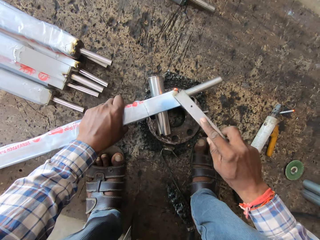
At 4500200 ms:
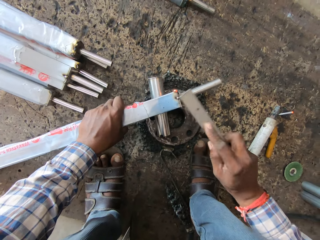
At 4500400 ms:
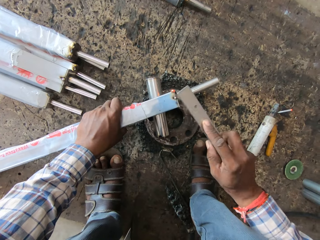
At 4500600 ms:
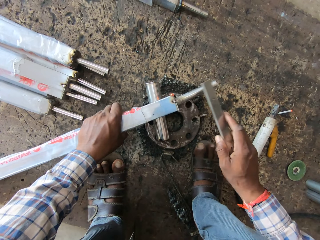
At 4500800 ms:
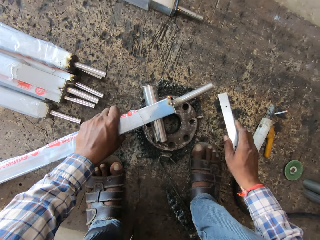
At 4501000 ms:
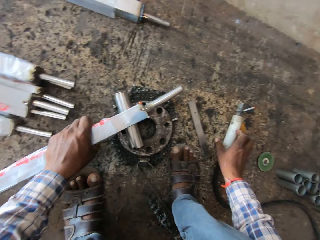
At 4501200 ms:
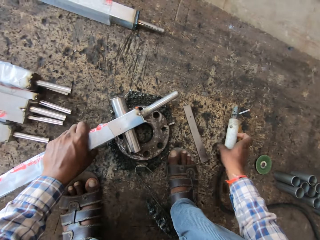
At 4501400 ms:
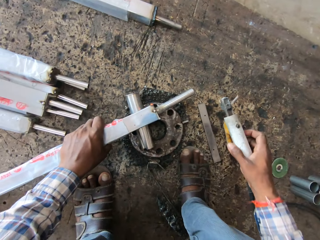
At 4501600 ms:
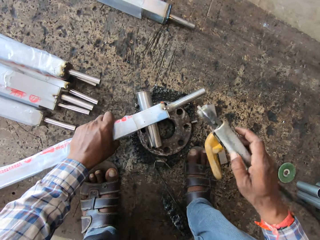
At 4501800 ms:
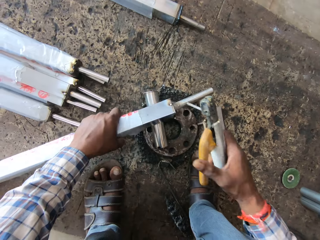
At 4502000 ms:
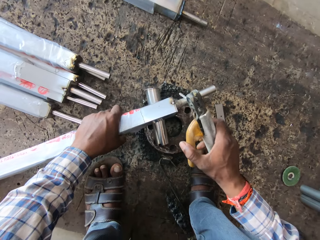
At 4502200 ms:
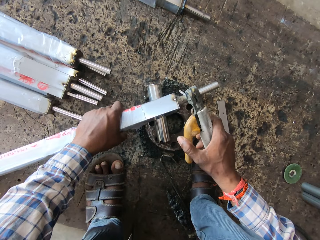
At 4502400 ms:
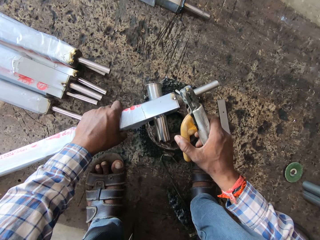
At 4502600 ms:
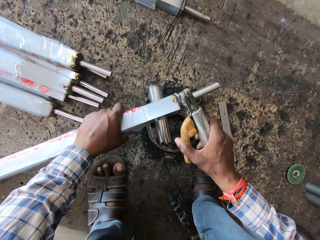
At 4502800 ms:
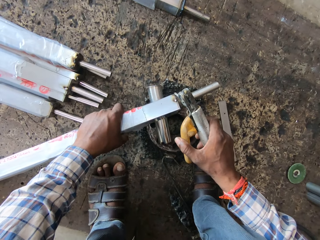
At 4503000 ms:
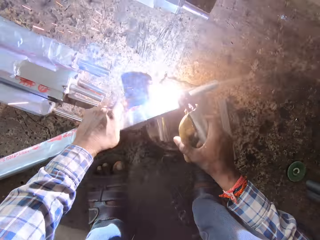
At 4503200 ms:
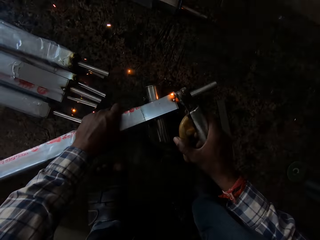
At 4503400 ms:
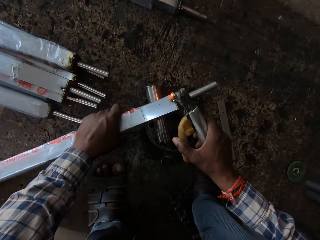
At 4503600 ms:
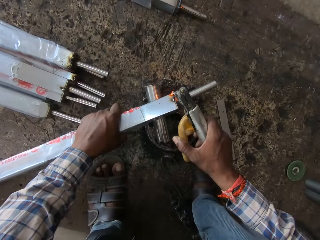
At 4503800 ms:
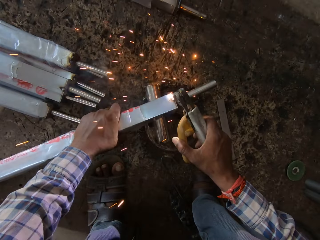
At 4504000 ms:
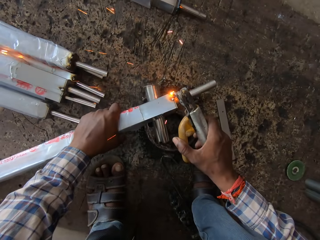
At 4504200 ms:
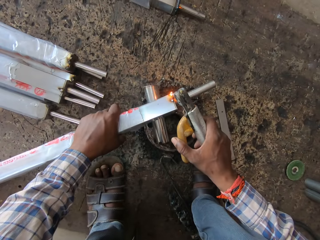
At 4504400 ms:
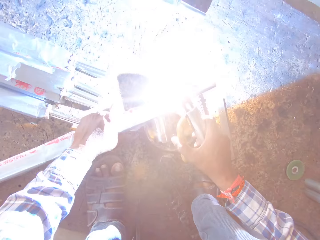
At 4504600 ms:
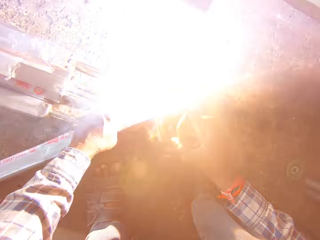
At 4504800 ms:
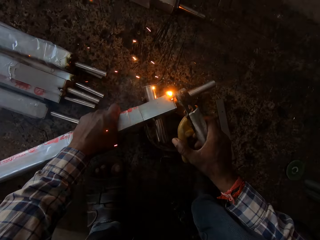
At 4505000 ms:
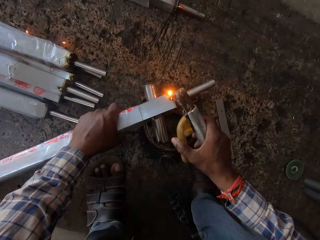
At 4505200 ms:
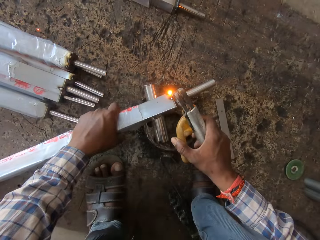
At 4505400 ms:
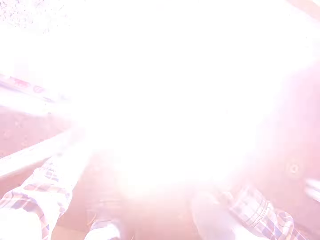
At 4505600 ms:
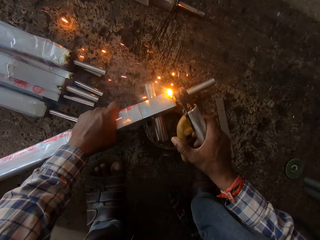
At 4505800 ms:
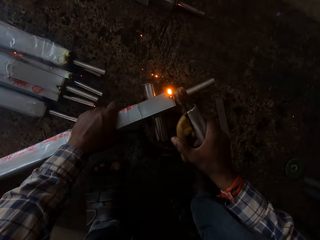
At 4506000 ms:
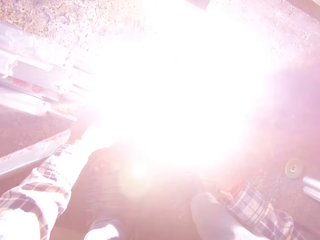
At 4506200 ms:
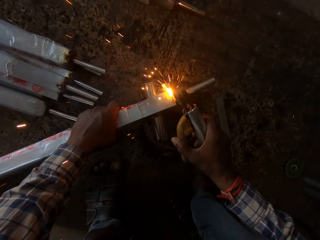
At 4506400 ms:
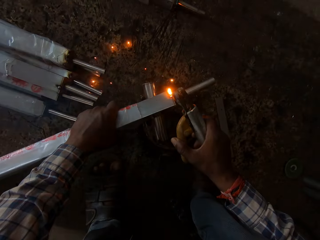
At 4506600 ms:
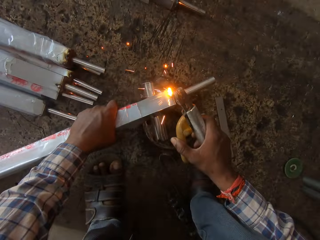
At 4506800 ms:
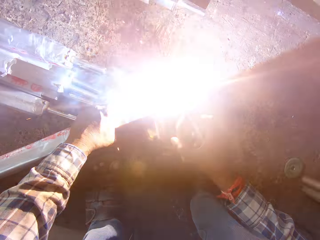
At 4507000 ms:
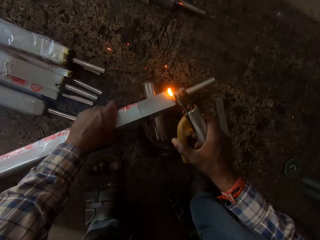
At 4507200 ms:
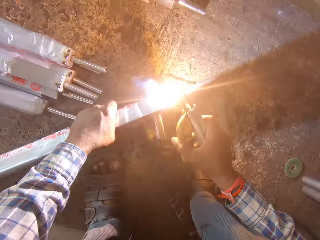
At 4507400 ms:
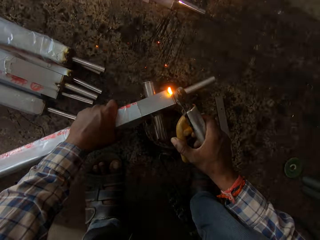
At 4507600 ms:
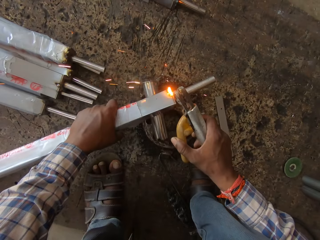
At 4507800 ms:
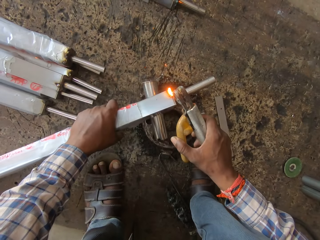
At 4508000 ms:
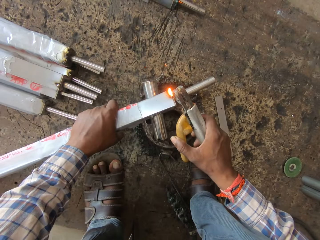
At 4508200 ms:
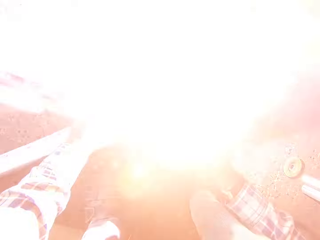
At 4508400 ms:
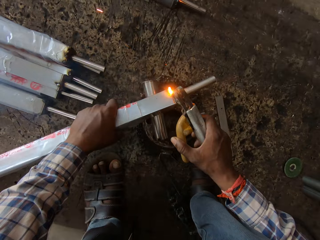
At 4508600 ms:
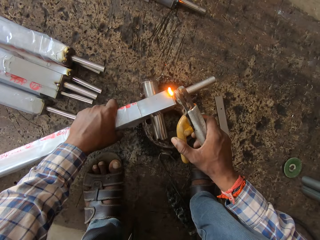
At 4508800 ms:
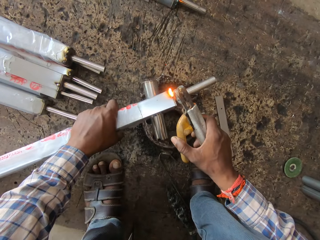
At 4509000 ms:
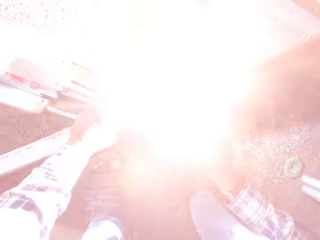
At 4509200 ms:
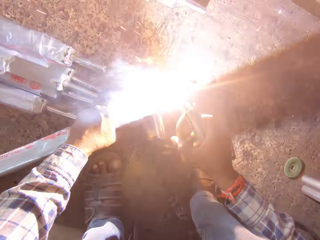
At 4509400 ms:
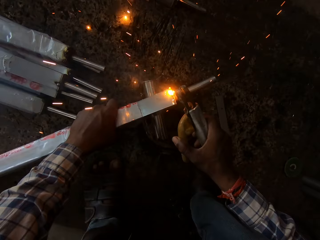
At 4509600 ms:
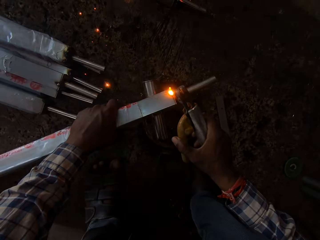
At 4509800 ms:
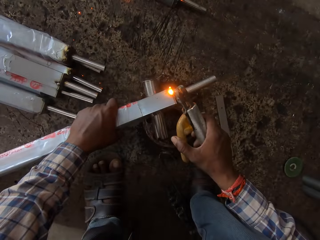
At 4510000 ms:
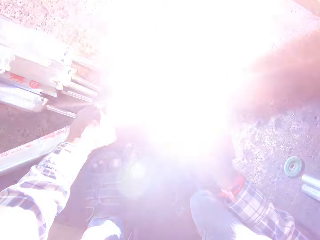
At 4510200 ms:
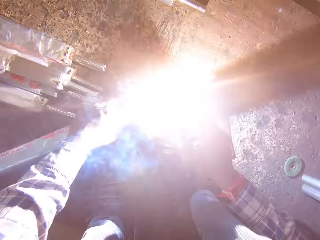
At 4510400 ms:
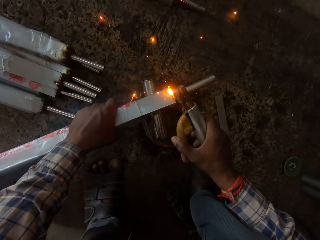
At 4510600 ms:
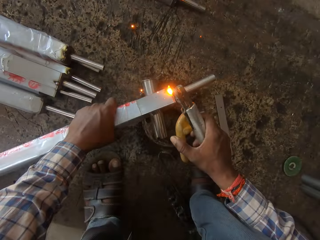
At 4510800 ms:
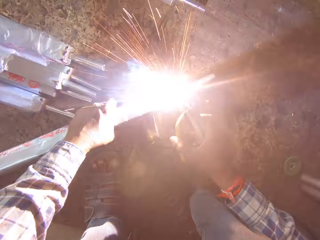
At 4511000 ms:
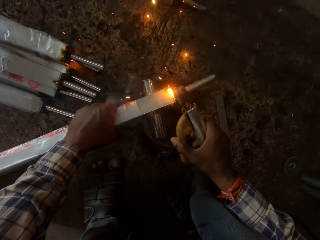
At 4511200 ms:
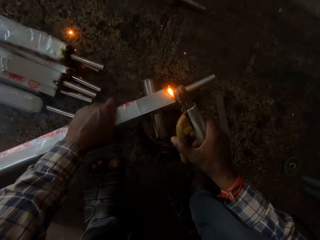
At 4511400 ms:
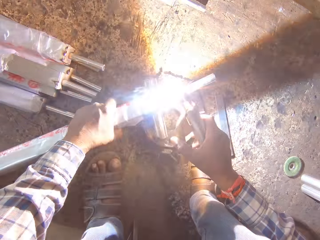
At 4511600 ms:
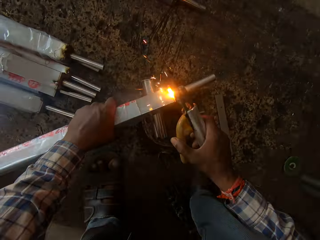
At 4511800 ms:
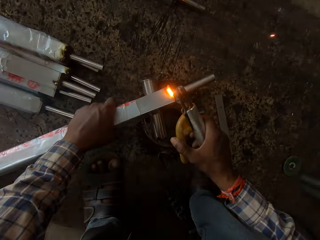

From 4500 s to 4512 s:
The camera wearer hits the aluminum rod with the mini steel in his right hand. He drops the mini steel on the workshop board with his right hand. He picks up the blowtorch from the workshop board with his right hand. He welds the edge of the aluminum rod with the blowtorch in his right hand.

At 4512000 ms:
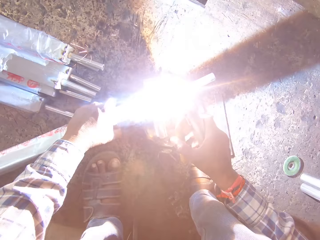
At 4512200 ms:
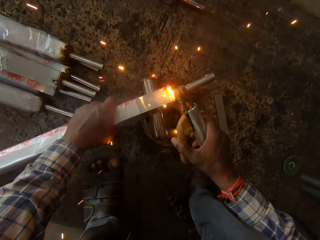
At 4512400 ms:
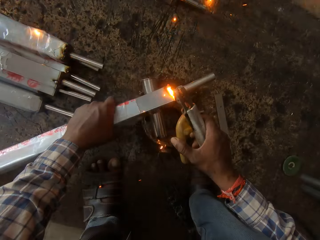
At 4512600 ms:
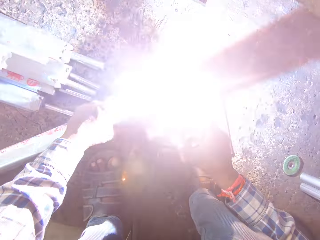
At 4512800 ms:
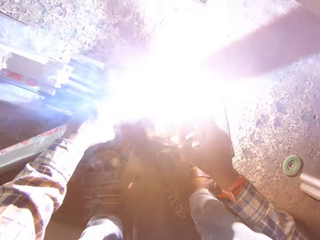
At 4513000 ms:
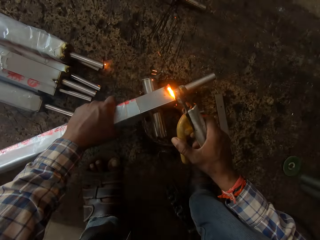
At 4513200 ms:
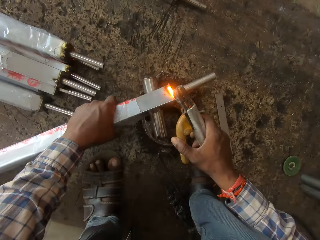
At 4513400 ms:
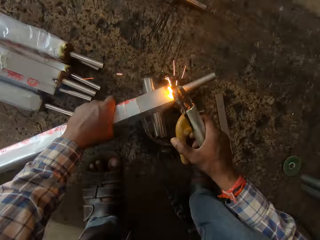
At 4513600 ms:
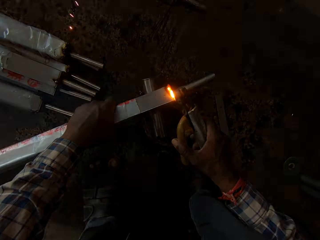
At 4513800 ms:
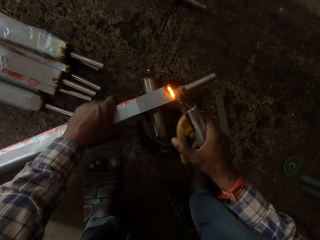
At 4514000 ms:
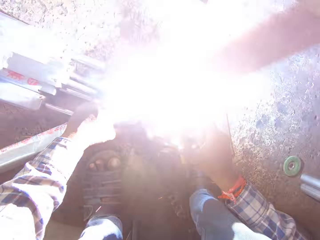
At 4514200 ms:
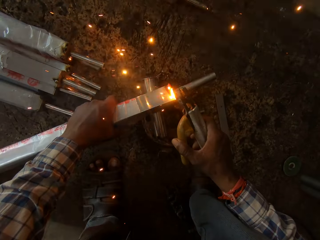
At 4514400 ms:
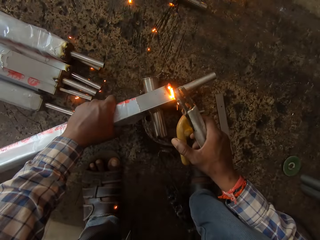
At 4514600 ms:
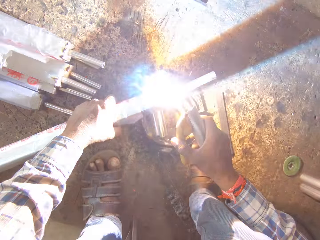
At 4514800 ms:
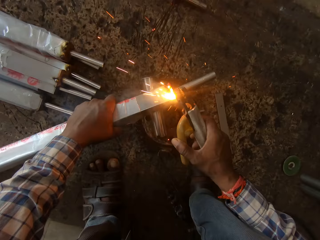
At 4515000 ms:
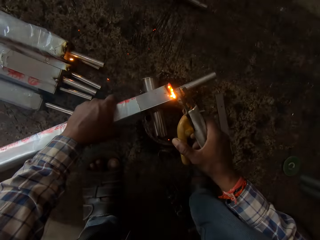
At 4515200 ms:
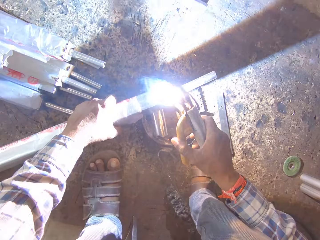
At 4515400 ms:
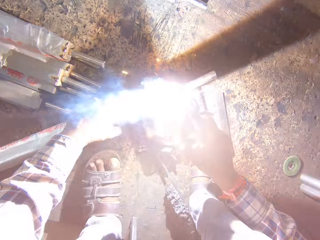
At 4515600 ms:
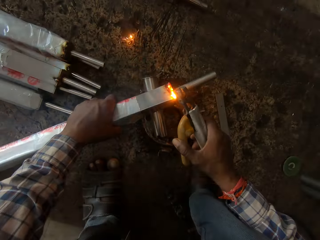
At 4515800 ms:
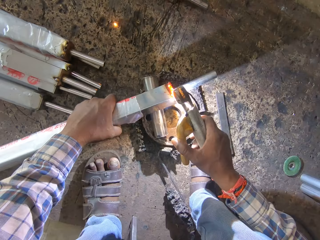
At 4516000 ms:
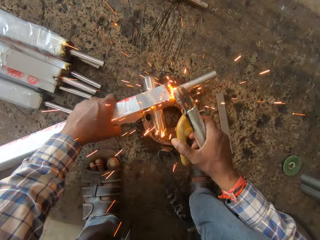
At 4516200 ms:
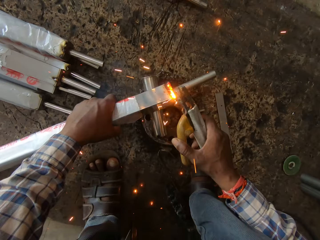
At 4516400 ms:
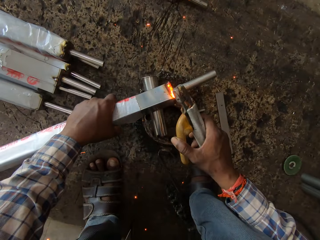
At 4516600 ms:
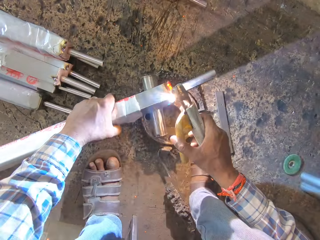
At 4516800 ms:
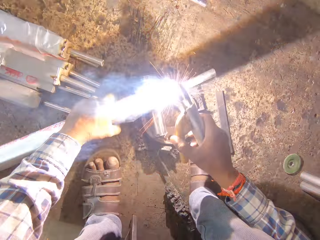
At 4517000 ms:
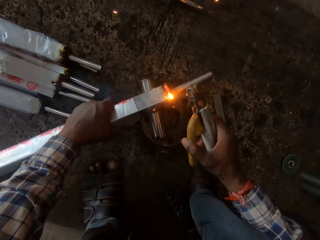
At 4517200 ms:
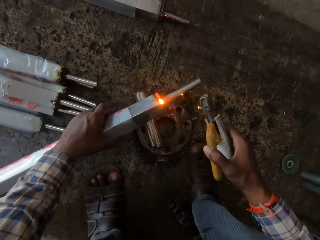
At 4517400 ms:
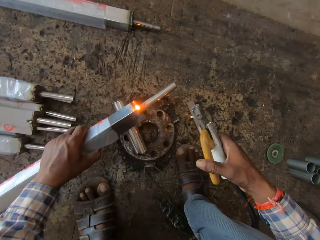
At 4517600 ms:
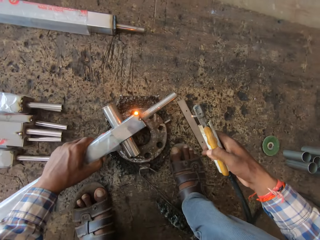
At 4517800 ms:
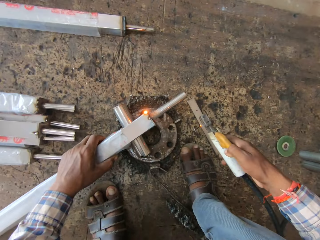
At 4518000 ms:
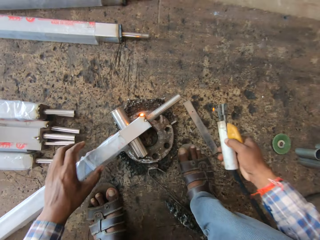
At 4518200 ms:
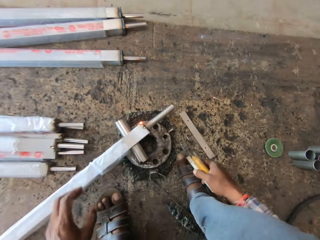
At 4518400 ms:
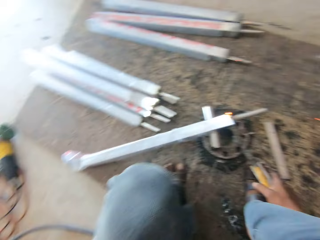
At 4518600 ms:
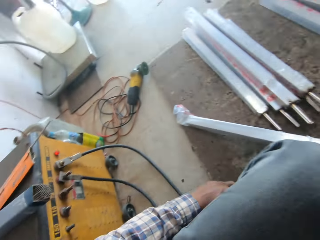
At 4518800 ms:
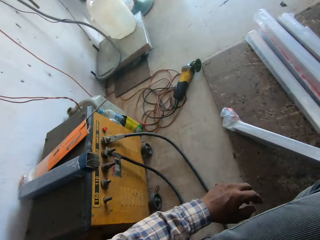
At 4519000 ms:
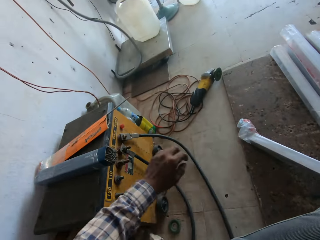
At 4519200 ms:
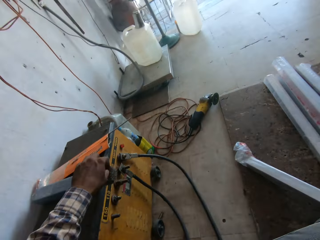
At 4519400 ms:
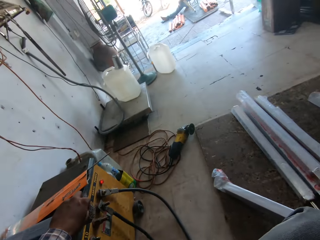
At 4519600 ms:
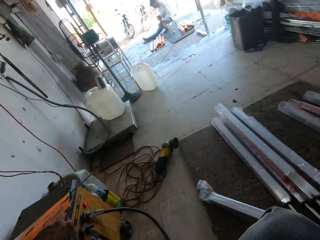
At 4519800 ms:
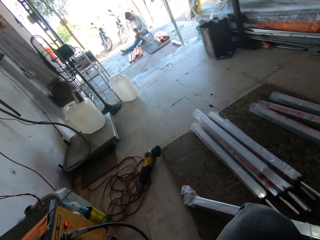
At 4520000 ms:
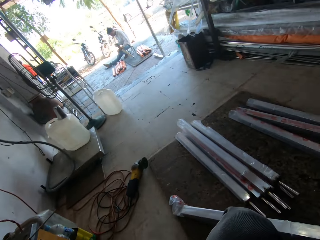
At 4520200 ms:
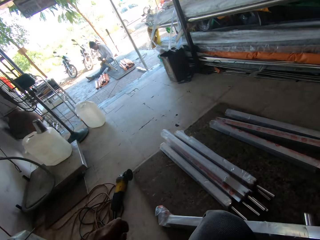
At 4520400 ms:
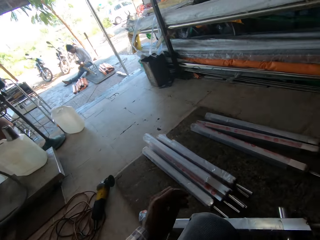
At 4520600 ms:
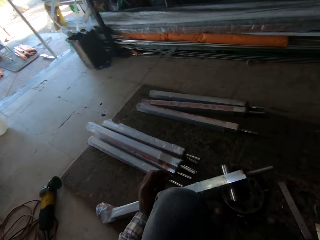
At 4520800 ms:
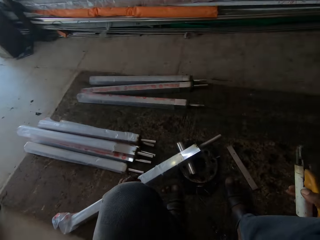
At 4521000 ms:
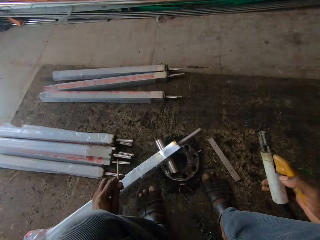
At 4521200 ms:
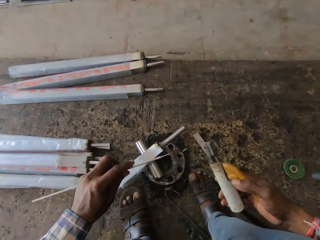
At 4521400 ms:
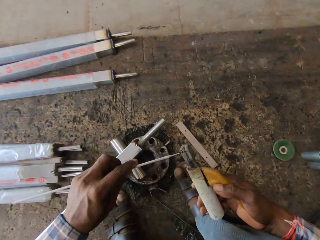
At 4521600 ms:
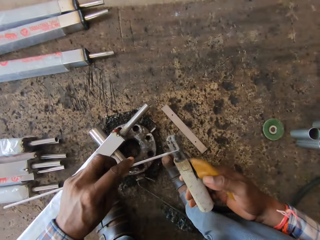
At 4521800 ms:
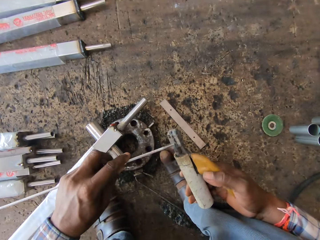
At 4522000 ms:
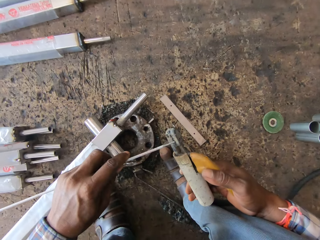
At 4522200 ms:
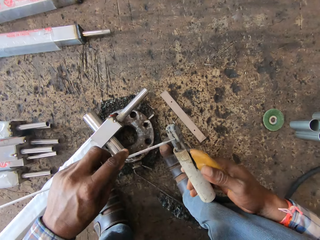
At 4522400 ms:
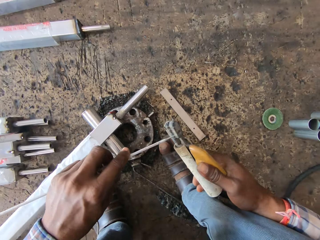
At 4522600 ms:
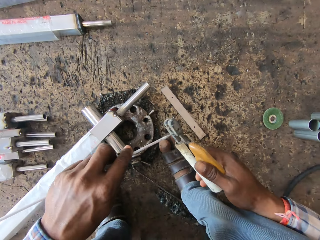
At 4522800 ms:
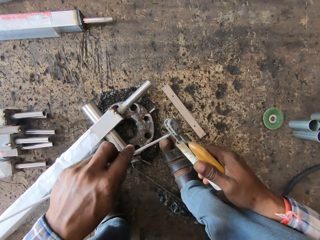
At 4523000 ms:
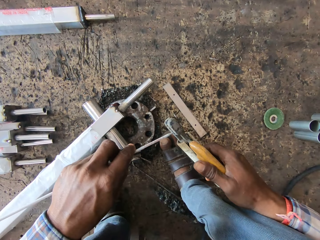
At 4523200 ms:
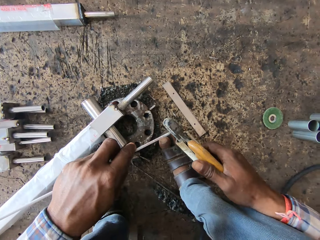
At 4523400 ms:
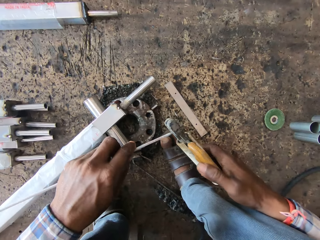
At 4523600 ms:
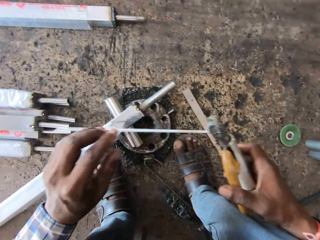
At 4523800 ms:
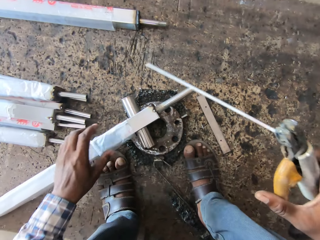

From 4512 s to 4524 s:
The camera wearer turns the aluminum rod in his left hand. He drops the welding rod on the floor. He picks up a blowtorch extension nozzle from a welding machine with his left hand. He attaches the blowtorch extension nozzle to the blowtorch with his left hand.
